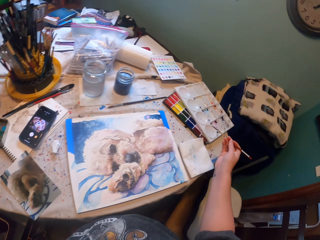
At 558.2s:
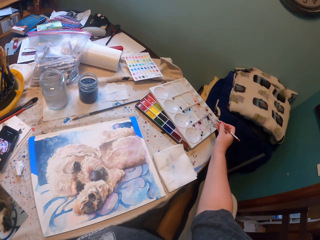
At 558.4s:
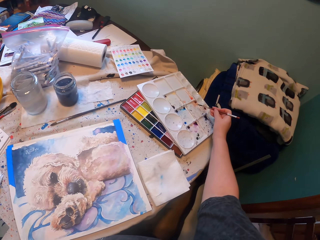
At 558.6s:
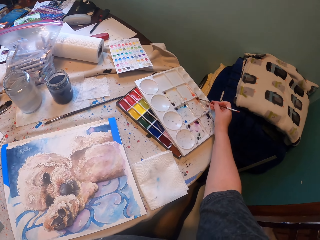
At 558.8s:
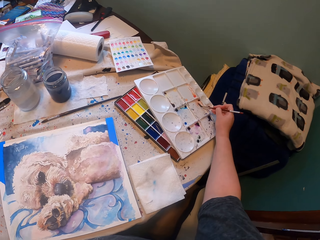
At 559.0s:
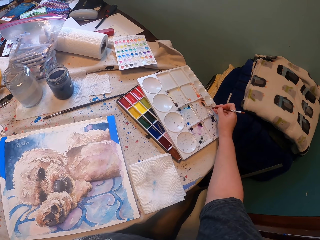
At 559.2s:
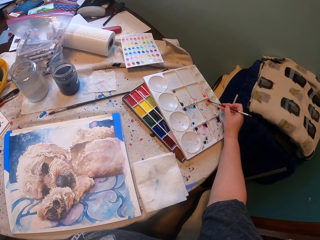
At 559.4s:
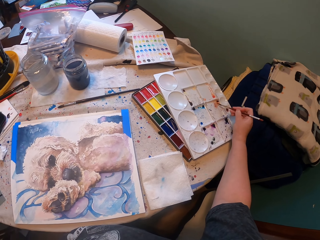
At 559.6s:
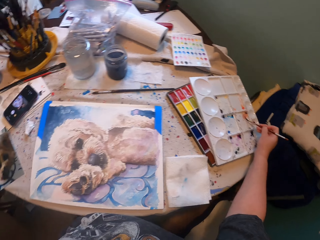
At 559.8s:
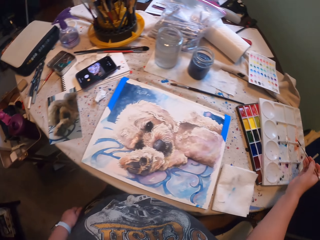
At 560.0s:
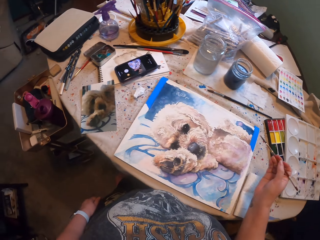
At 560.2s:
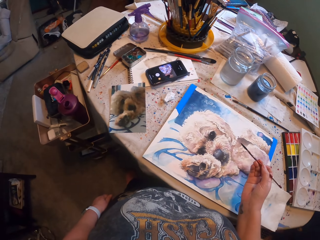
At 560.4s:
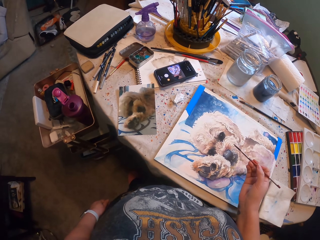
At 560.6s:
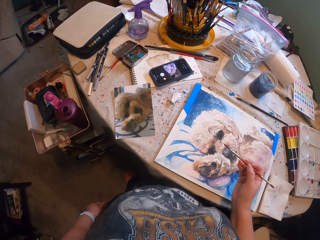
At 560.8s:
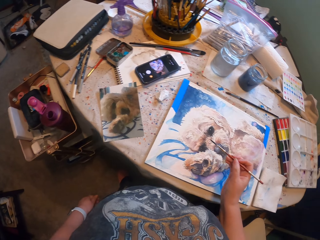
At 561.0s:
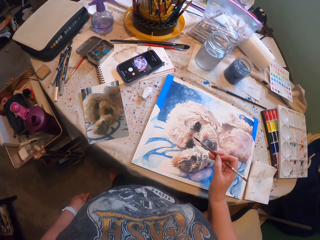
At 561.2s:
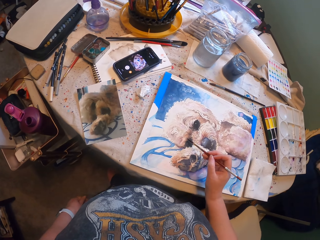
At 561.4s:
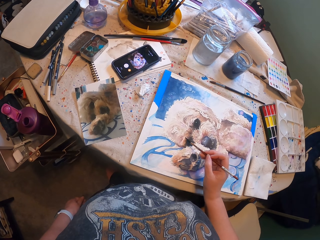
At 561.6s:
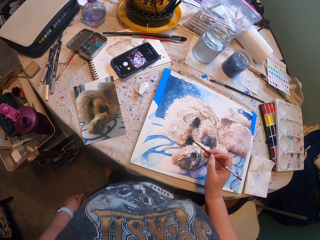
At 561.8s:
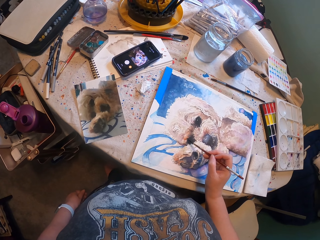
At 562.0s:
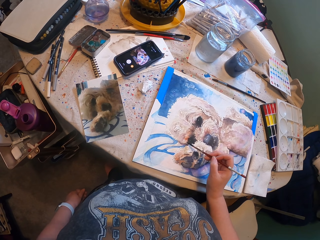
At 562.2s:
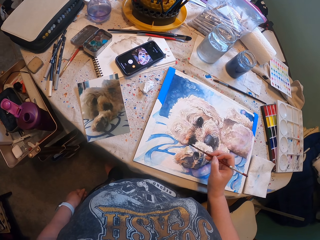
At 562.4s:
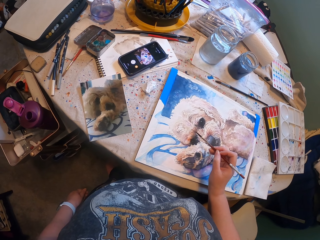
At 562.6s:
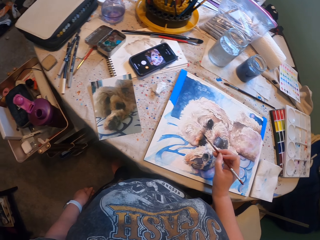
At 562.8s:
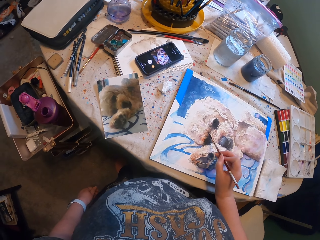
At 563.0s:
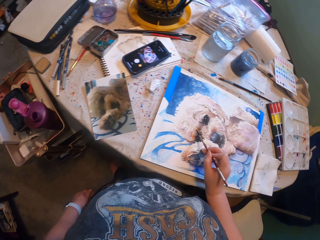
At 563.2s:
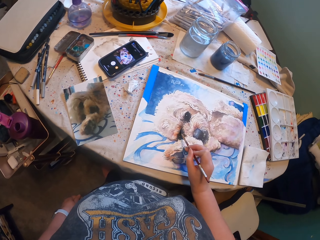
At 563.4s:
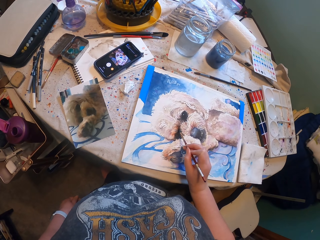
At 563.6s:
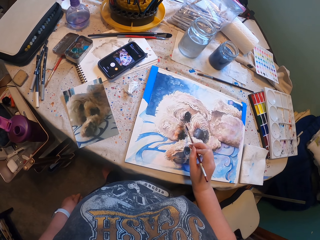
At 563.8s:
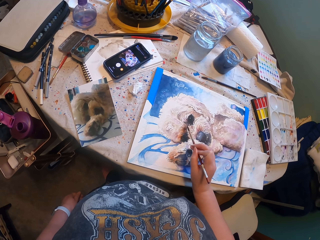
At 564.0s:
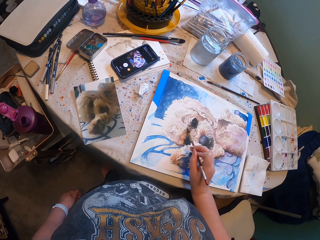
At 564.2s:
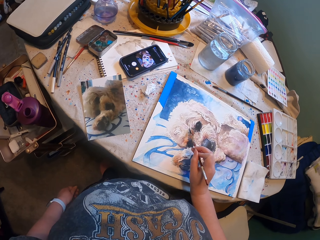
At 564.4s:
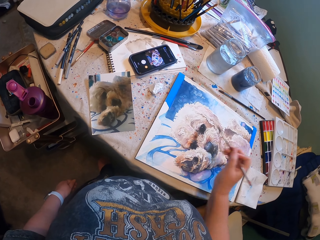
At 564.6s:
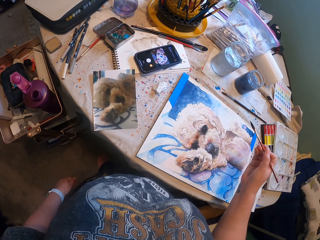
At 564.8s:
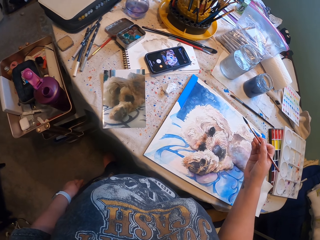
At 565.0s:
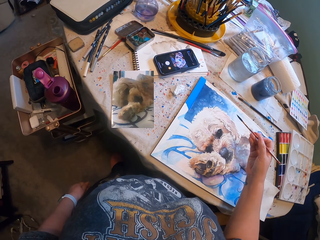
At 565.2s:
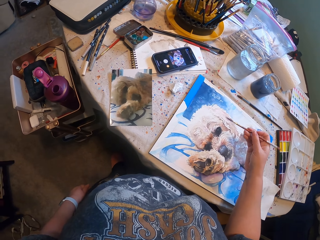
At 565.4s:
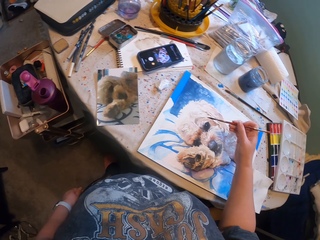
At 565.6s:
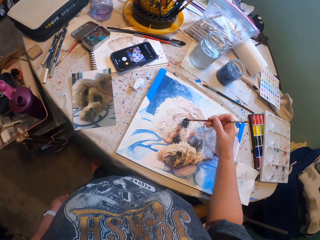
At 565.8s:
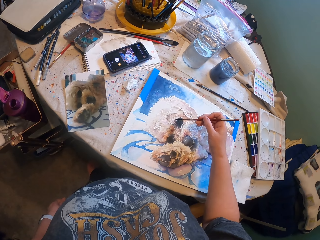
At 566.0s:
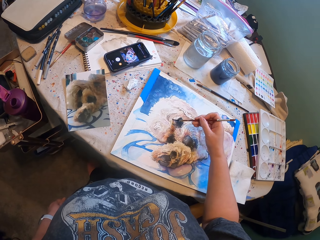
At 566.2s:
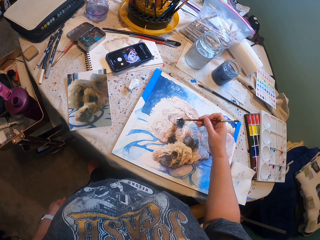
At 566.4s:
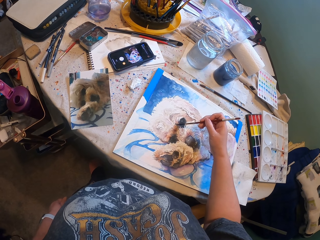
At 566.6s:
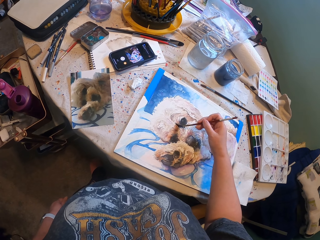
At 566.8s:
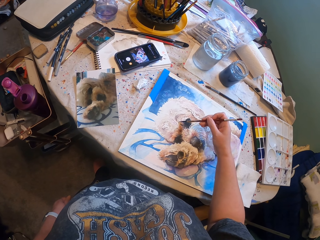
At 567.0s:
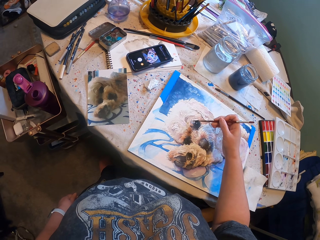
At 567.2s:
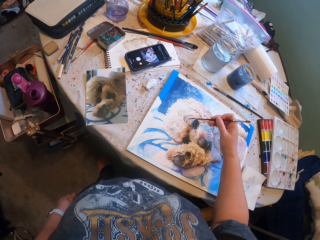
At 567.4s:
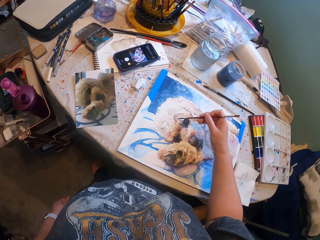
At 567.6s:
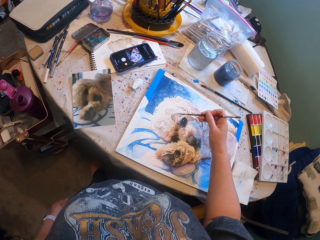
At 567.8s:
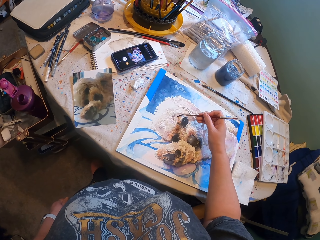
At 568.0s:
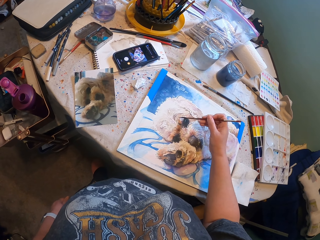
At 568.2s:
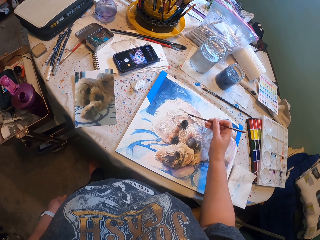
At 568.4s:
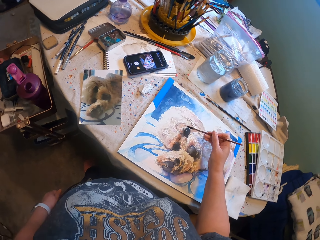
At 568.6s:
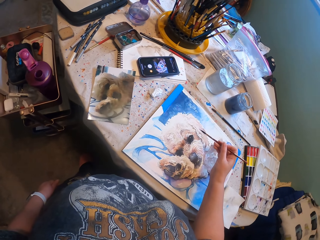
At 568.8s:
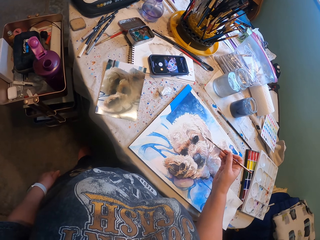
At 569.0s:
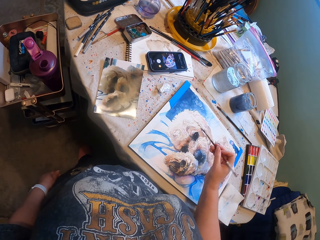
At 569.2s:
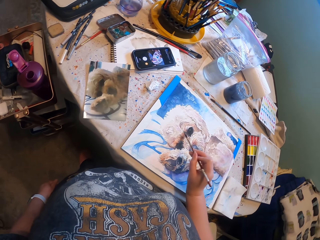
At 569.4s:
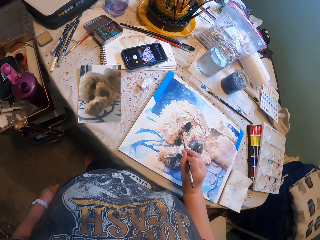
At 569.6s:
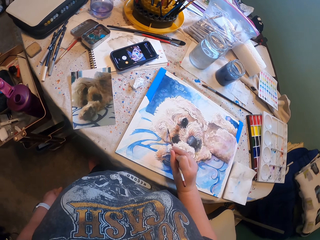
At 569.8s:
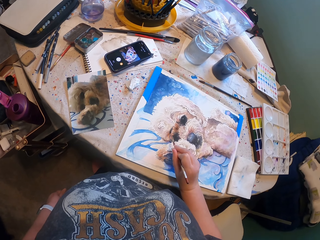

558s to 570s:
The camera wearer collects paint with a paint brush. They paint the drawing. They paint the drawing repeatedly.

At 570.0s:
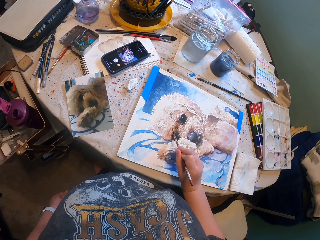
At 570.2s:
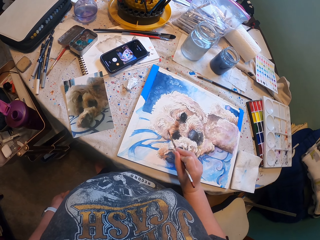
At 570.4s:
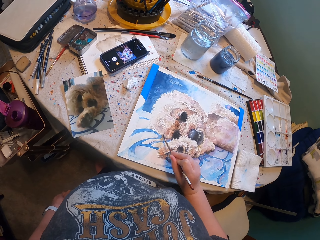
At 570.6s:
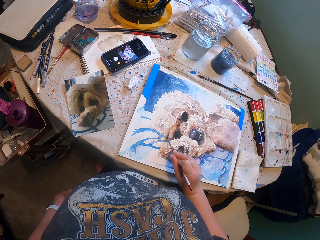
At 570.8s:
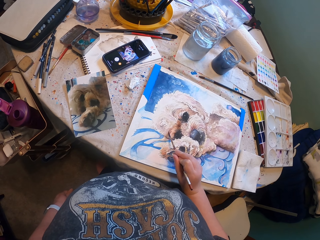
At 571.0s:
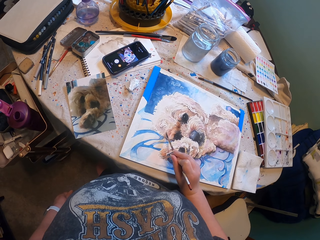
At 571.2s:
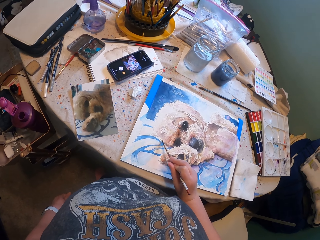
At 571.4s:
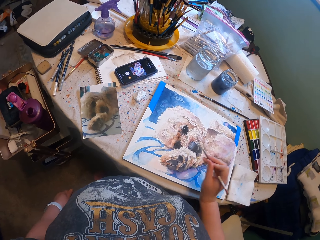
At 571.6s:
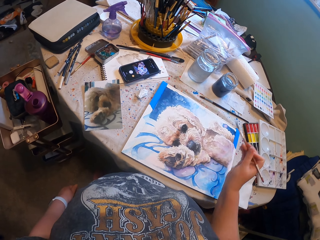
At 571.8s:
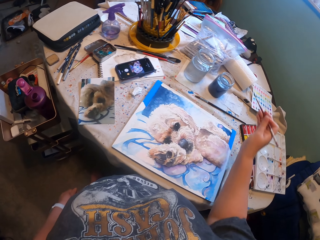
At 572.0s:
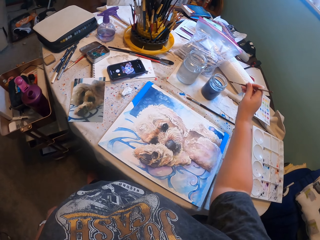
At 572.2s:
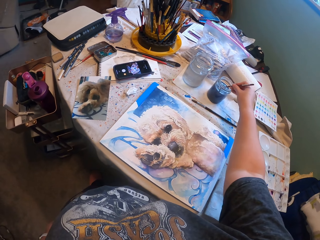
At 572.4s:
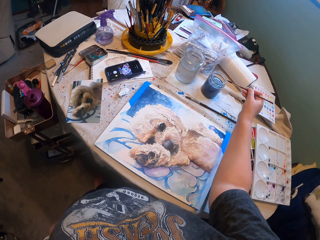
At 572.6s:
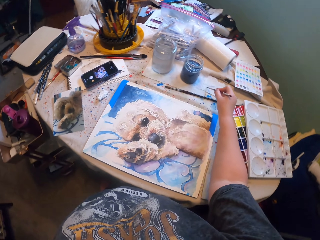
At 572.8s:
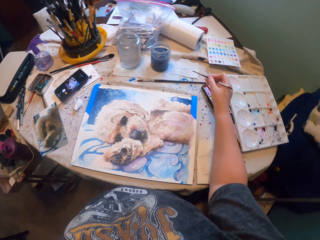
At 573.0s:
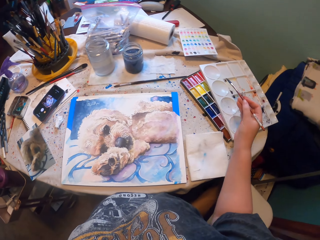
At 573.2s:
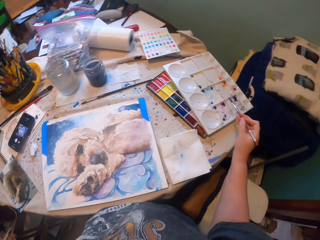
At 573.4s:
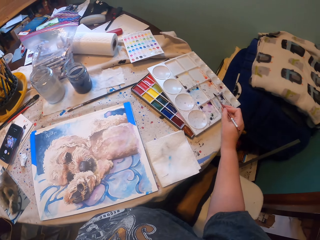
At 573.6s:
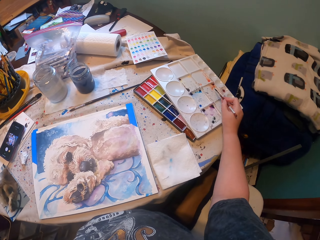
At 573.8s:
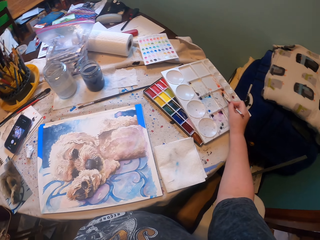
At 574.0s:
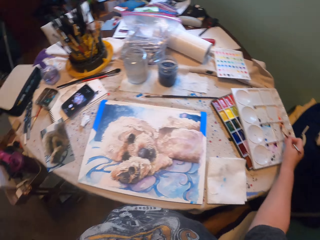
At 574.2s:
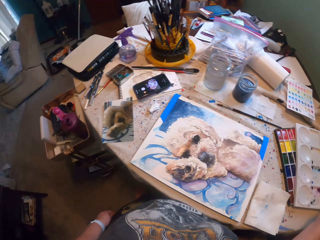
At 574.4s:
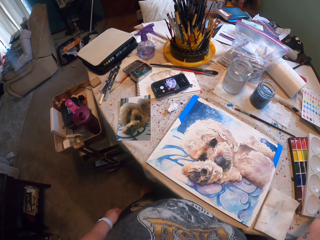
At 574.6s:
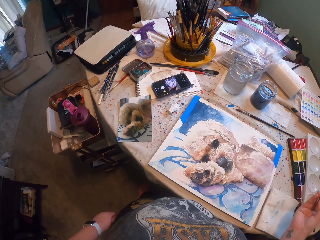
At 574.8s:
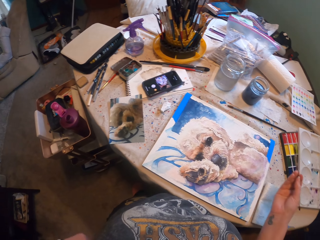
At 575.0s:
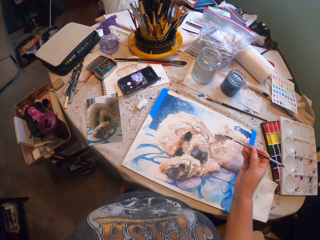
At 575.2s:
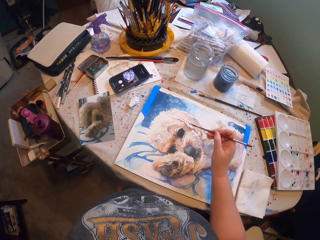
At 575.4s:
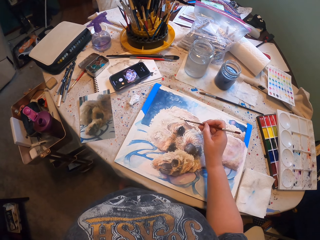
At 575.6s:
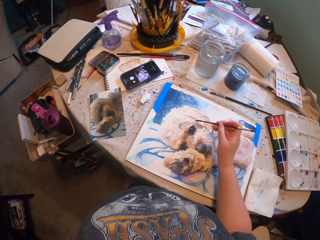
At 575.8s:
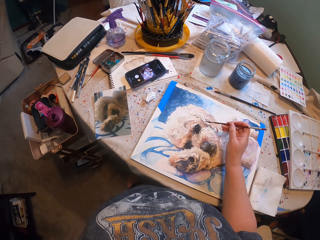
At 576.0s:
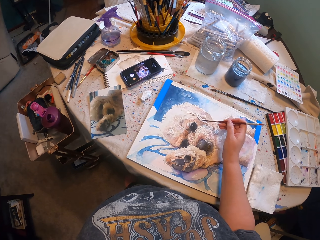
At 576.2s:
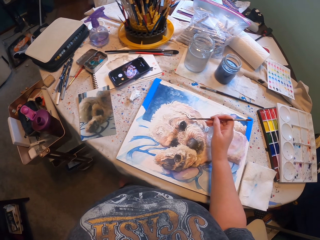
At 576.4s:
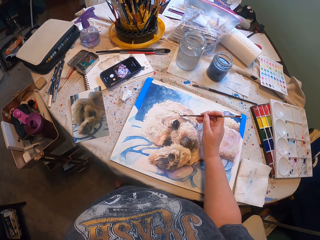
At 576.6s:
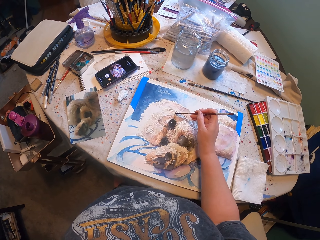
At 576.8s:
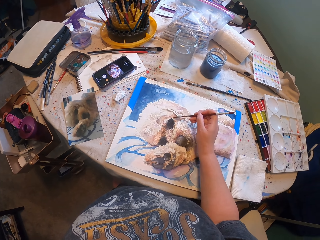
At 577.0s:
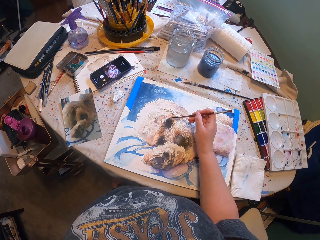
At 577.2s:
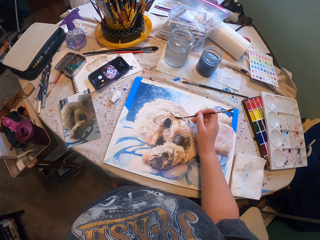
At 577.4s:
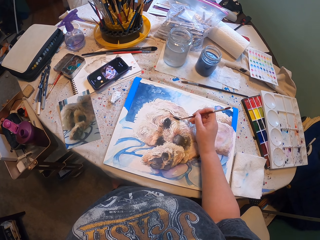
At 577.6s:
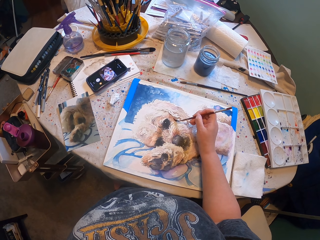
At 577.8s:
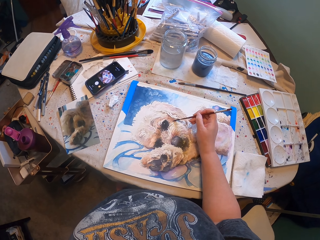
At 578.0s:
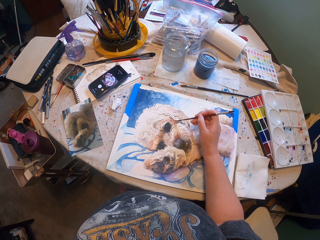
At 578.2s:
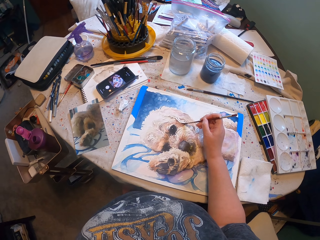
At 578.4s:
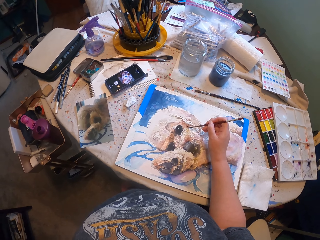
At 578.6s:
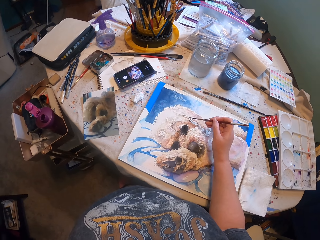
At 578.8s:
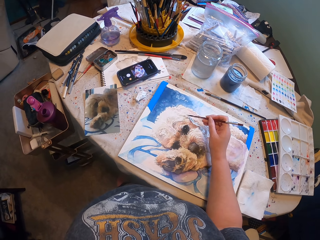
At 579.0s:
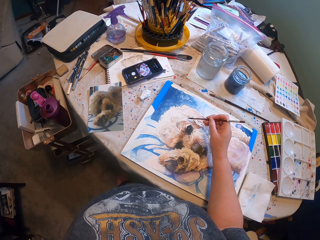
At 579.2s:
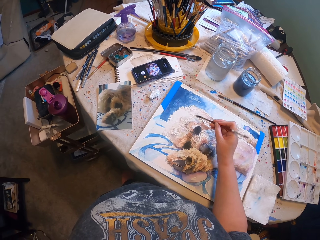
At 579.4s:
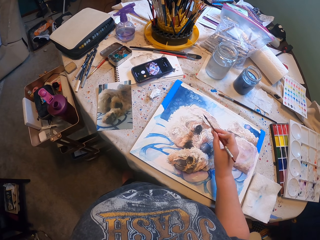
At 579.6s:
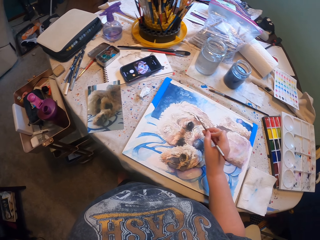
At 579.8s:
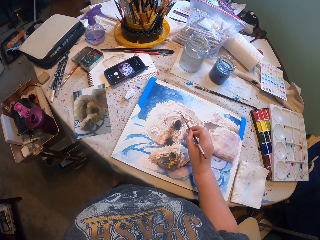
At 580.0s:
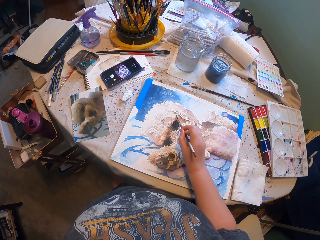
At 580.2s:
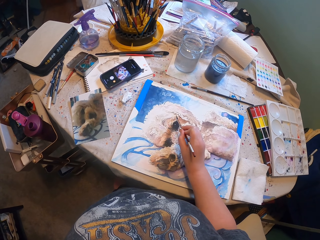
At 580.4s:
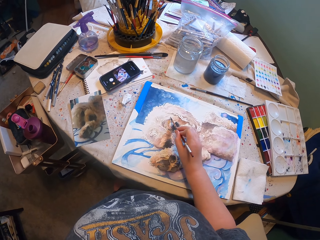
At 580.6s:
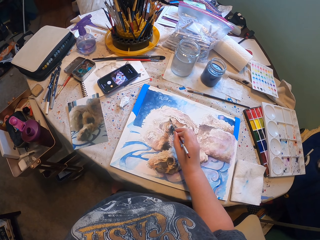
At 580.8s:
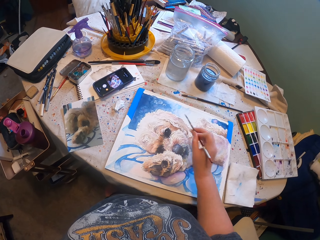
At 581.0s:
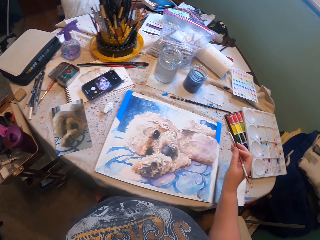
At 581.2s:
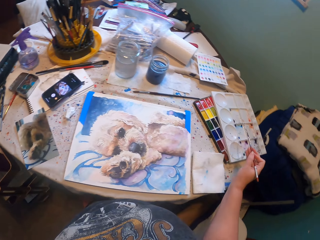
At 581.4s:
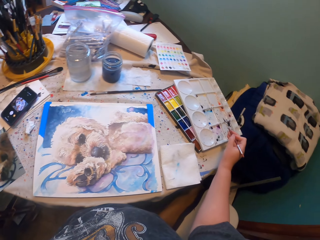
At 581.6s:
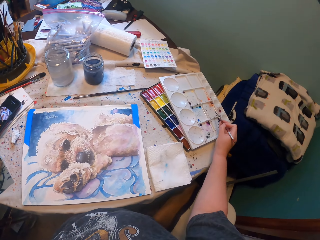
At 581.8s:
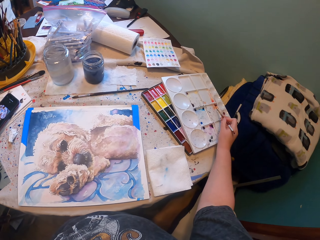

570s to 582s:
The camera wearer paints the drawing. They dip a paint brush into a substance, water. They collect paint with the paint brush. They paint the drawing. They paint the drawing repeatedly.
